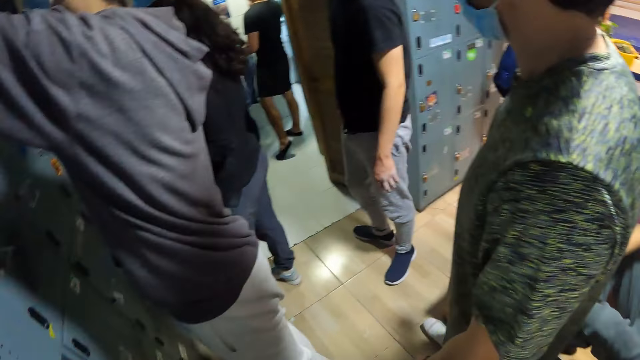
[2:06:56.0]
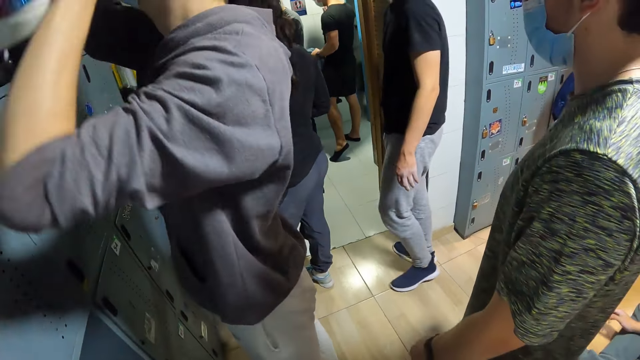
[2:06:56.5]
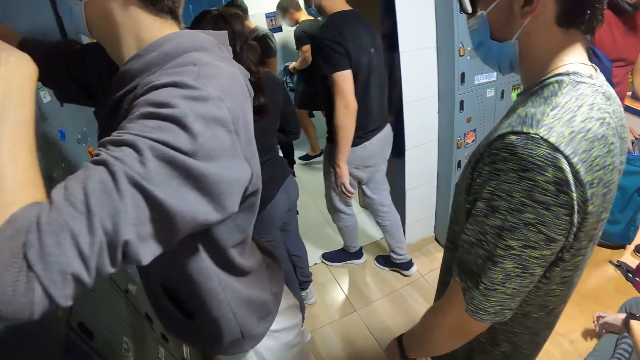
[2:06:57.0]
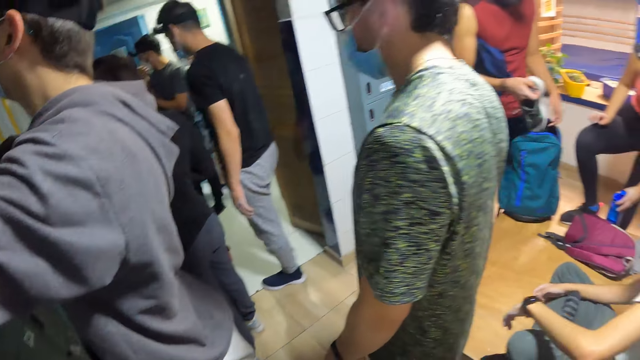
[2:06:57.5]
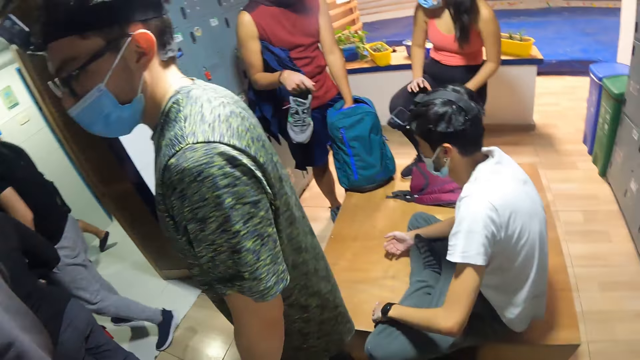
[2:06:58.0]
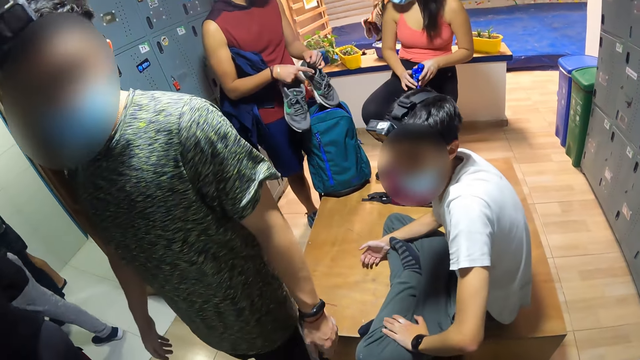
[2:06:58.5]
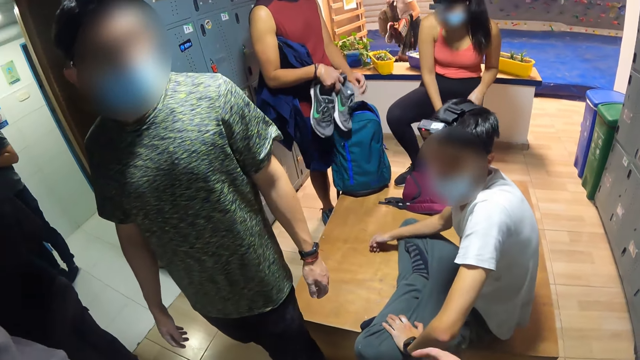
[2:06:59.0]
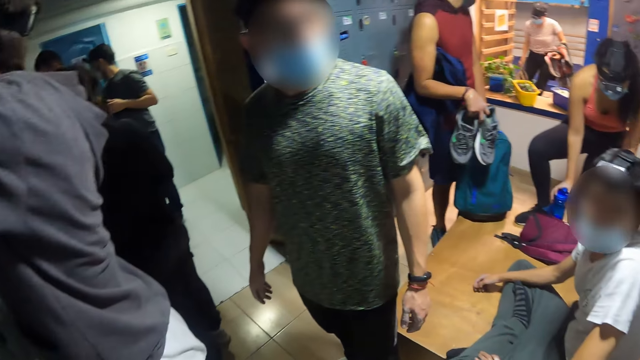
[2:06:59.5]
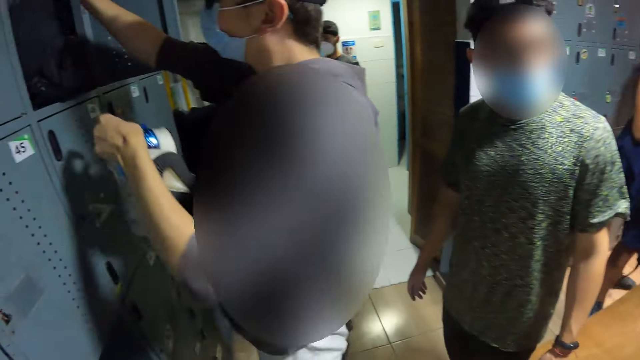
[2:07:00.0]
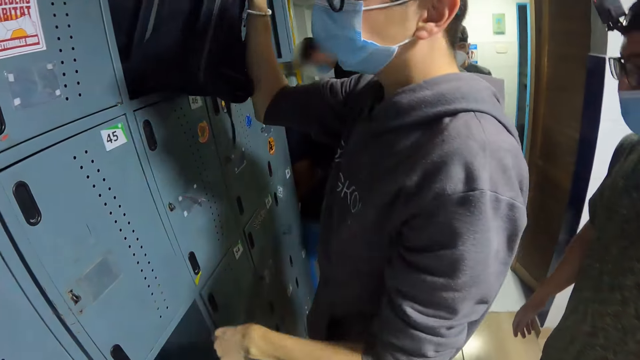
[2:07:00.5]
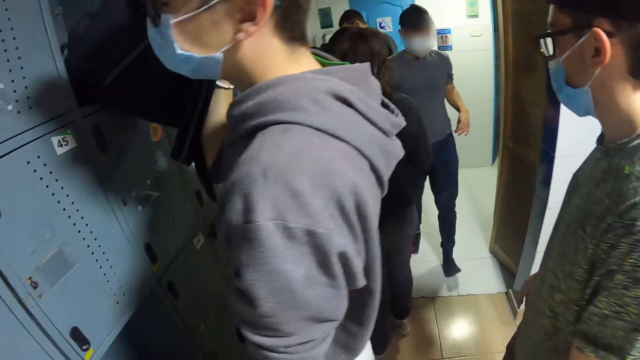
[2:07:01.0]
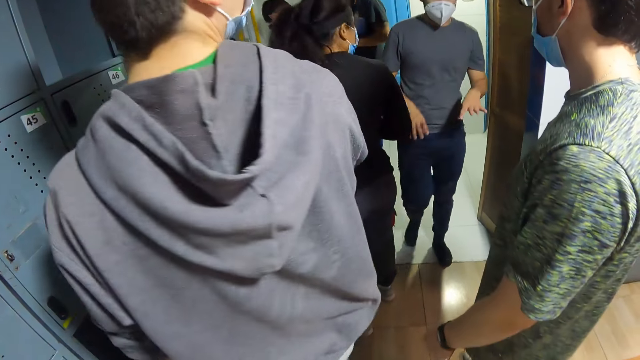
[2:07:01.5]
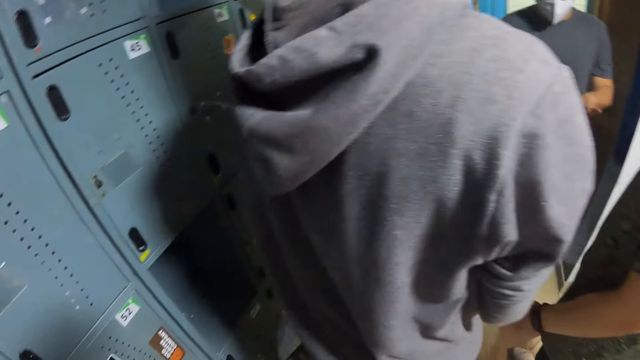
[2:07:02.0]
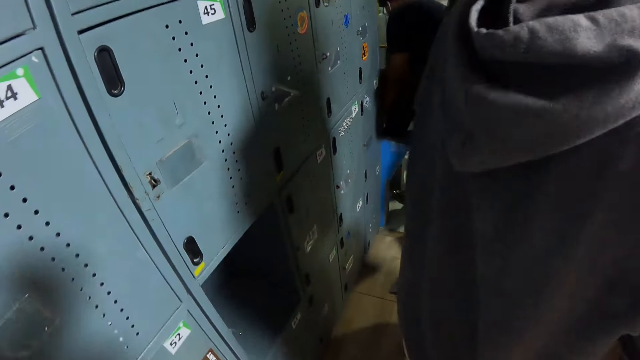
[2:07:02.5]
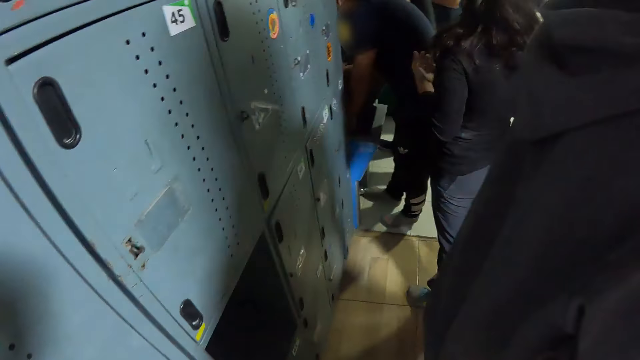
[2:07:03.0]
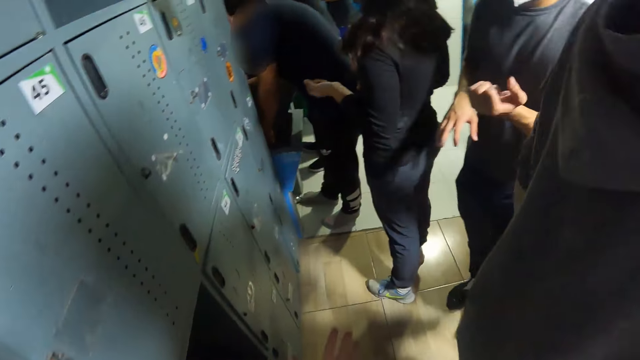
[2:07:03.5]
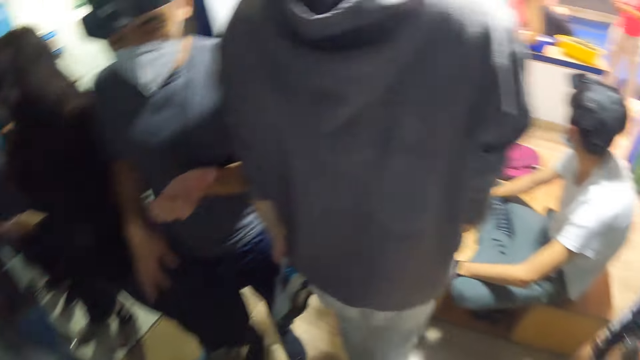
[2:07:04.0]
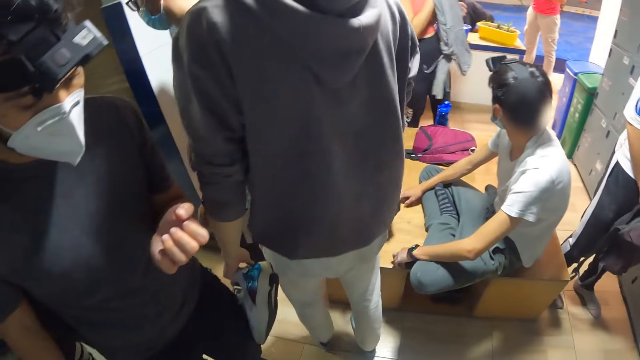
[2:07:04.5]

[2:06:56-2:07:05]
The camera wearer looks around the room. A man walks around the room. The camera wearer looks around the room.

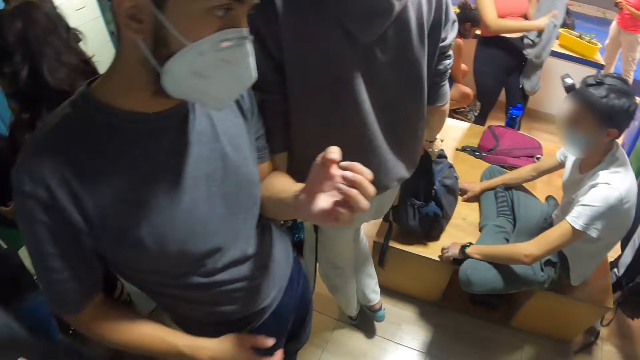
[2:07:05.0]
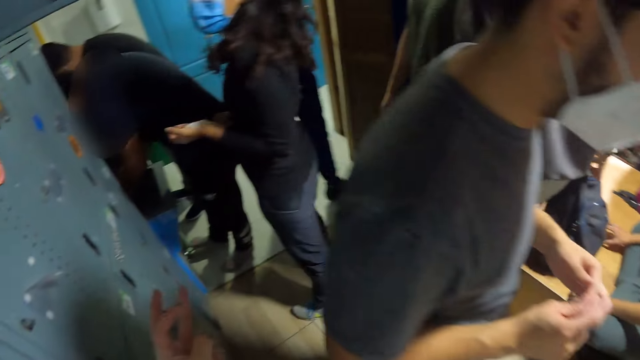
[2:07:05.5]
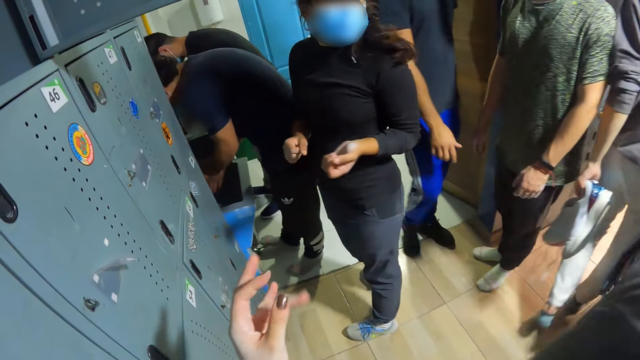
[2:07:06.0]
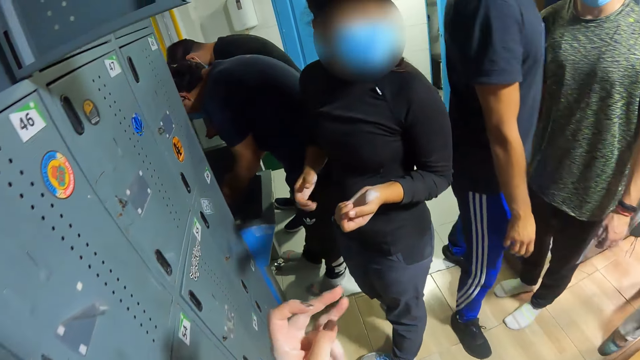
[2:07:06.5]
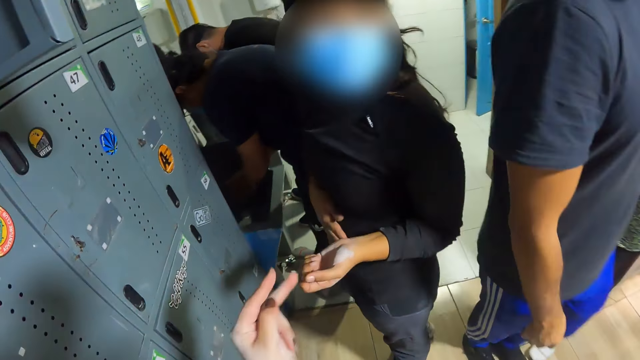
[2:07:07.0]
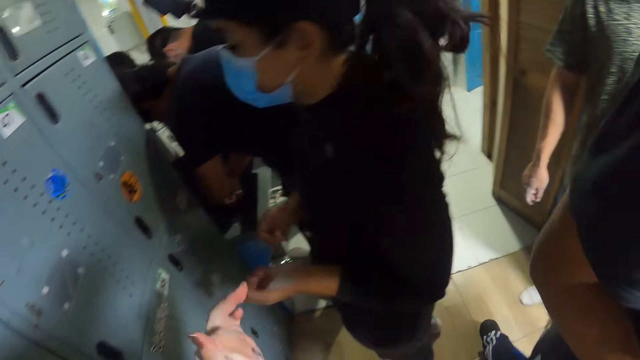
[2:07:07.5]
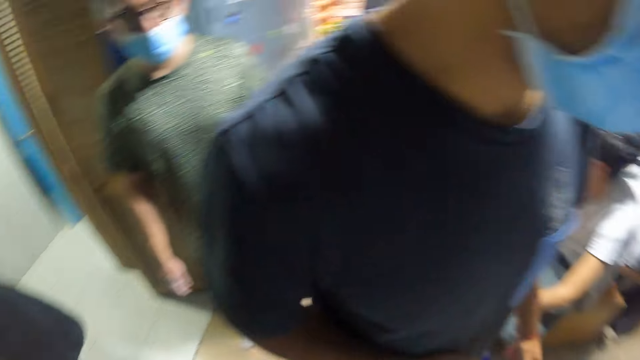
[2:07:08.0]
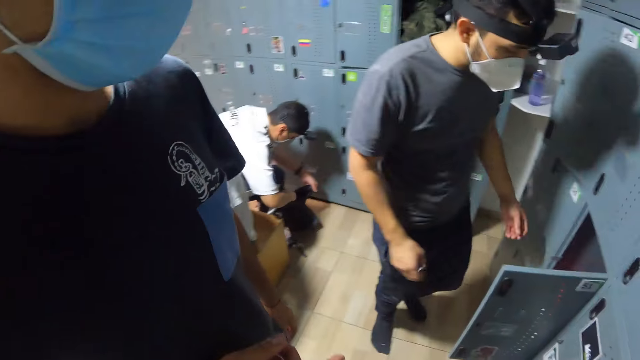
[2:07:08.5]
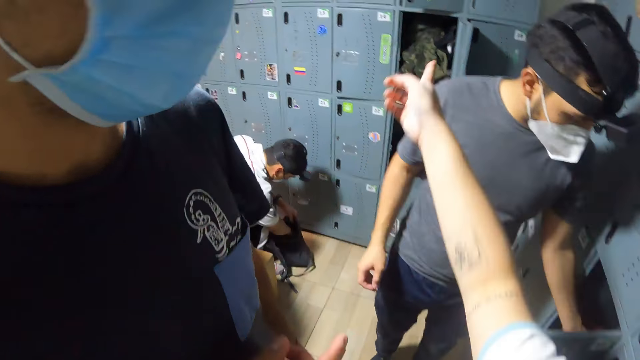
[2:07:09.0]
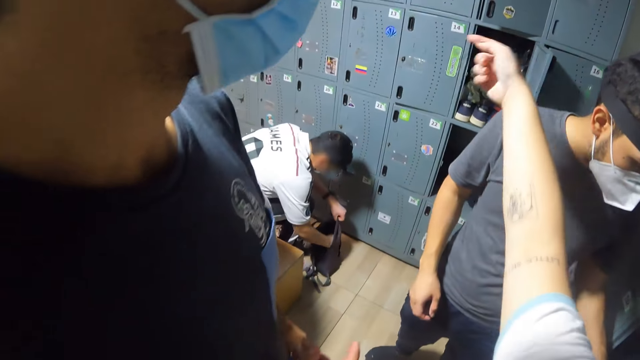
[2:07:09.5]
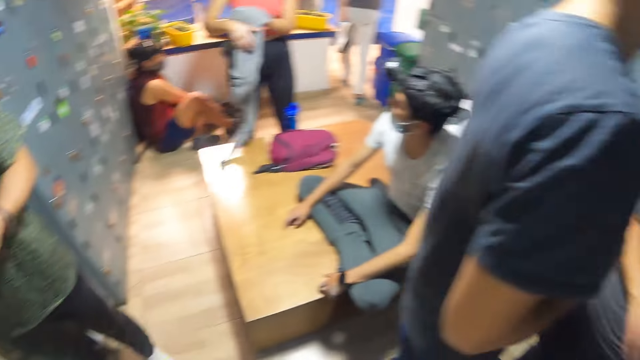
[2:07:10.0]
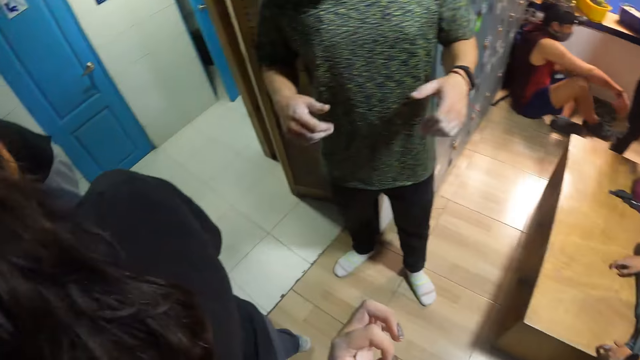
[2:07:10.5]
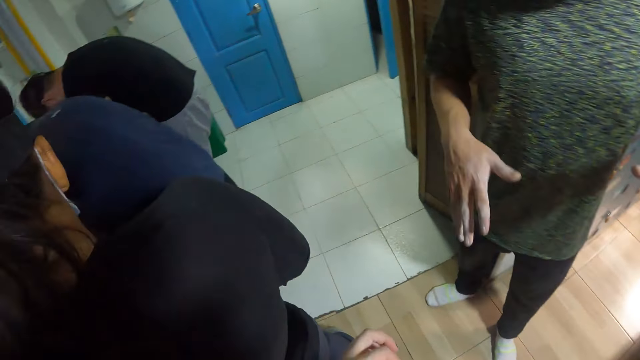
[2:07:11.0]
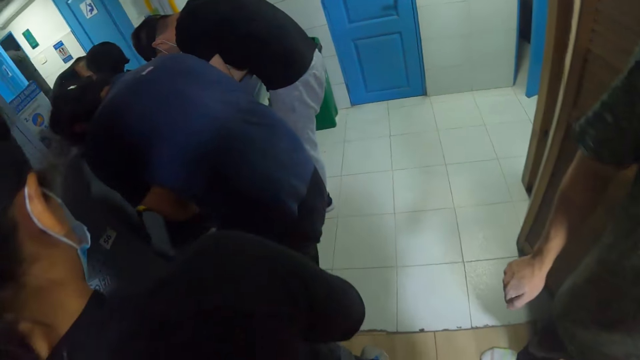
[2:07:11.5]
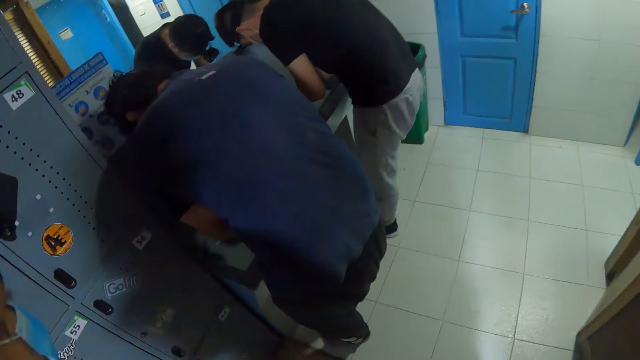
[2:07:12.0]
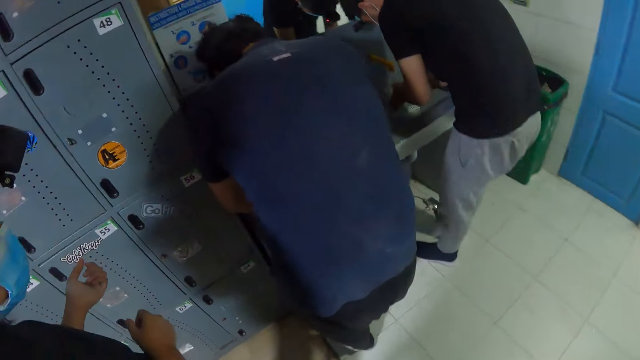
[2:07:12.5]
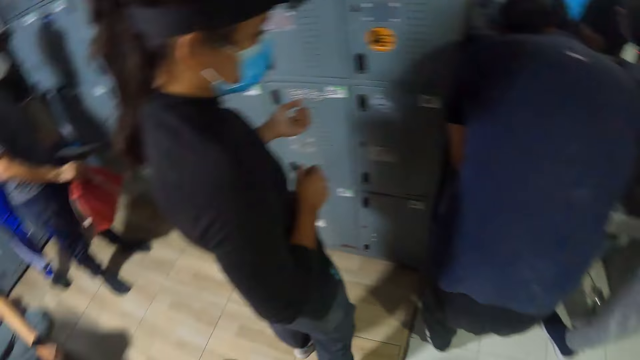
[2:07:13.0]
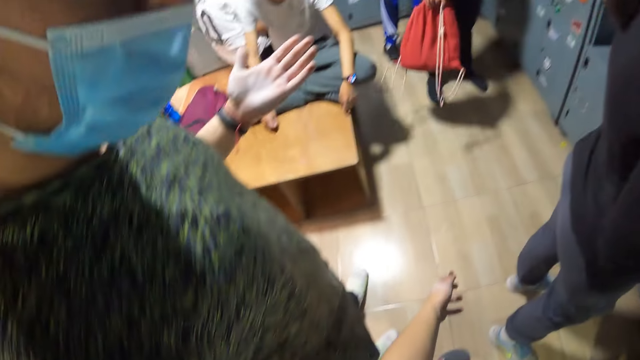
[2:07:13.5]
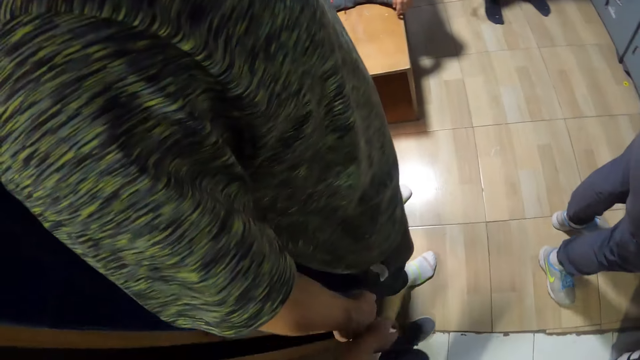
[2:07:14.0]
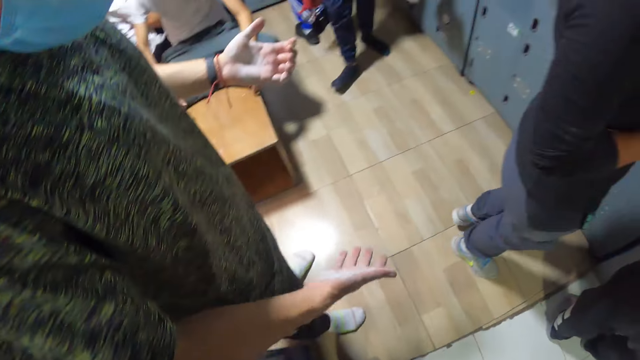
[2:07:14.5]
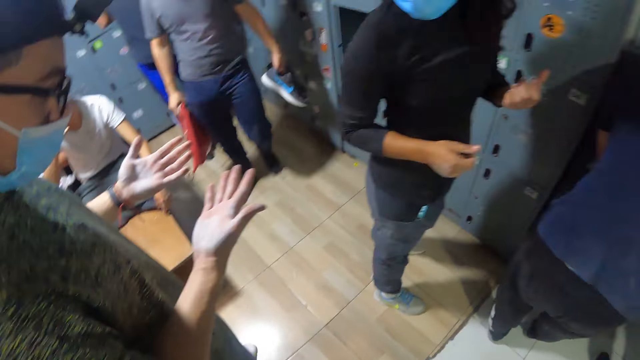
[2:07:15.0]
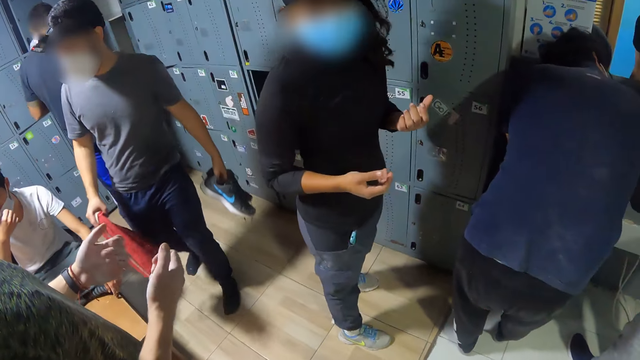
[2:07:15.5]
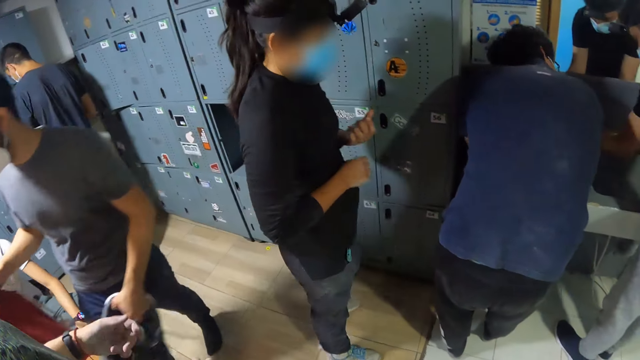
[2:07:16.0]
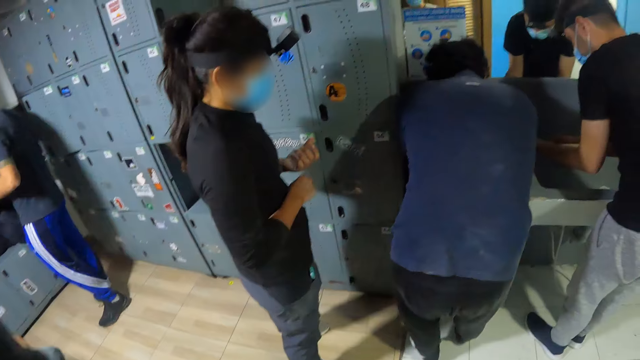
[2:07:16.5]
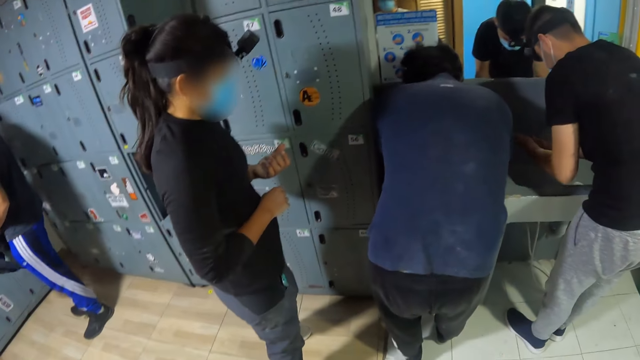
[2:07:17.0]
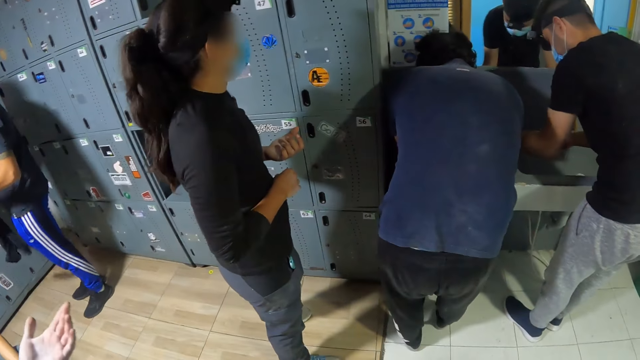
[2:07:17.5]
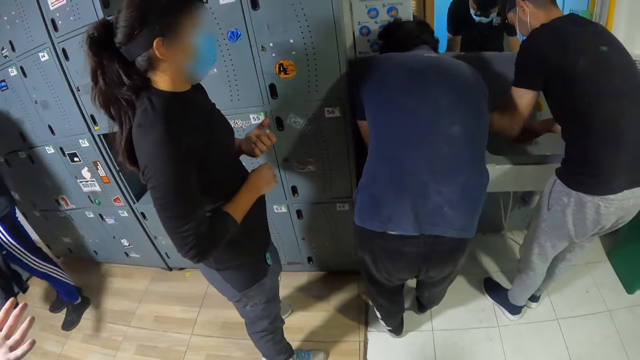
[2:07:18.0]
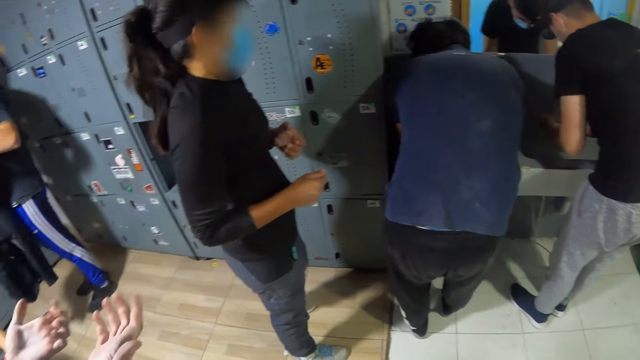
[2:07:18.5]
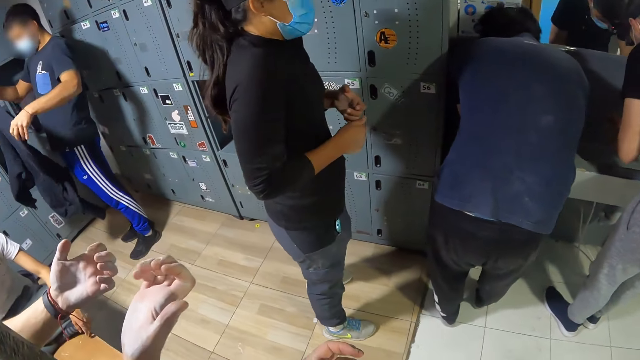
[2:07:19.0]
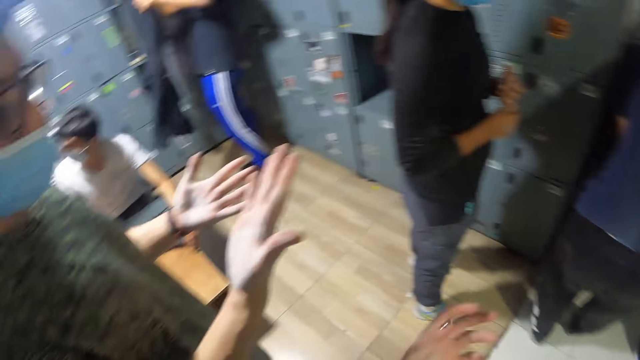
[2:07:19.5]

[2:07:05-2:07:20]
The camera wearer walks around the room. She turns around. She points with her right hand. She converses with a man. The man walks around the room. The camera wearer walks around the room. Another man washes hands. The camera wearer walks around the room. She looks around the room. She converses with a third man. The third man checks fingers. The camera wearer looks around the room. The second man washes hands. The camera wearer converses with the third man and a woman.
